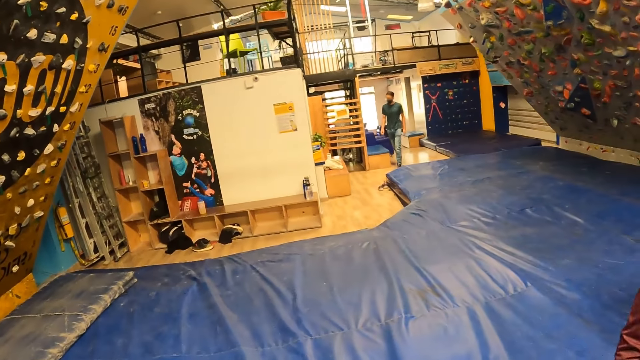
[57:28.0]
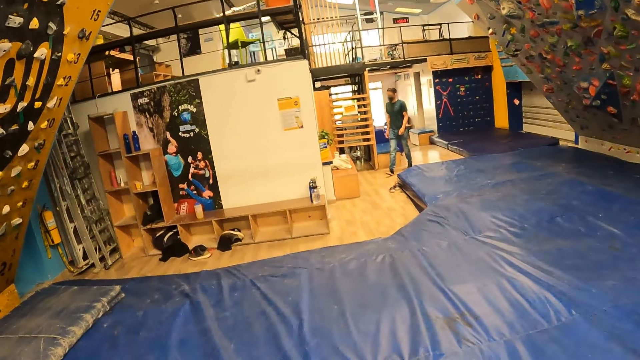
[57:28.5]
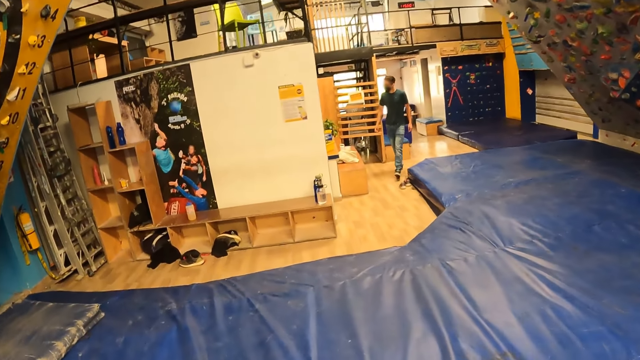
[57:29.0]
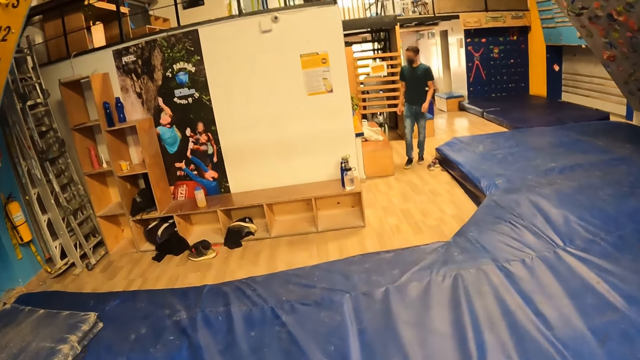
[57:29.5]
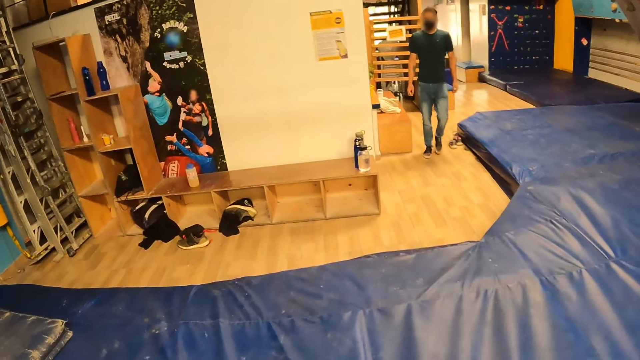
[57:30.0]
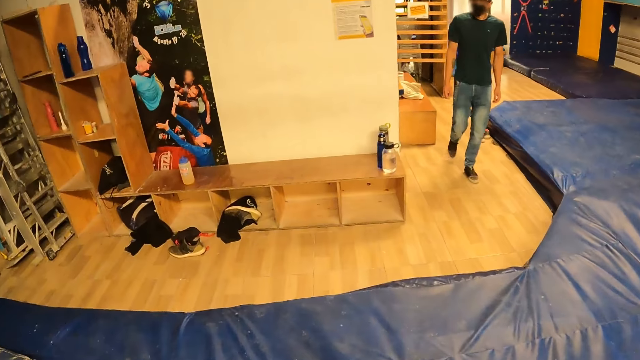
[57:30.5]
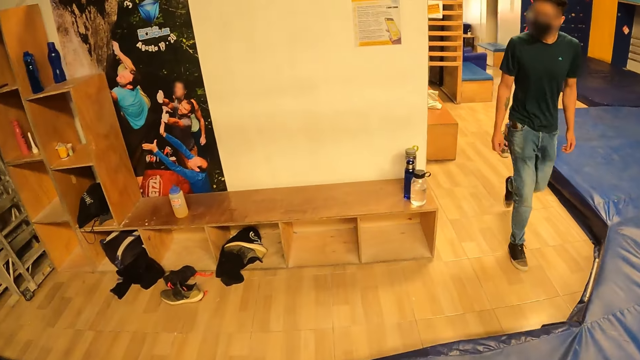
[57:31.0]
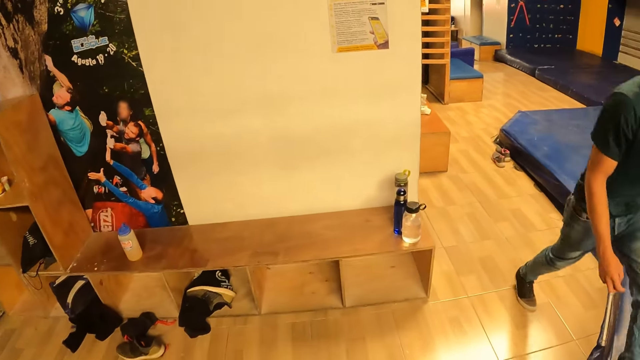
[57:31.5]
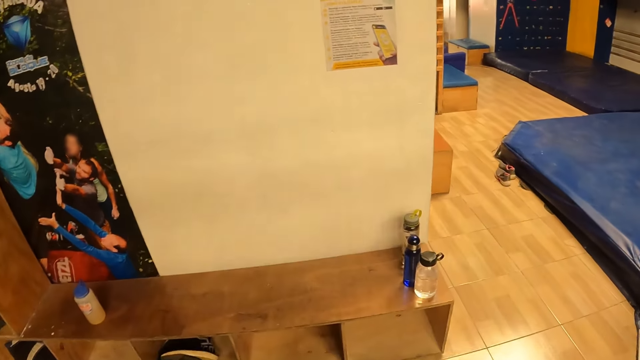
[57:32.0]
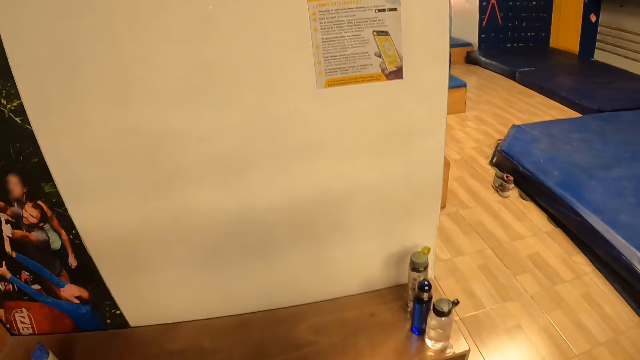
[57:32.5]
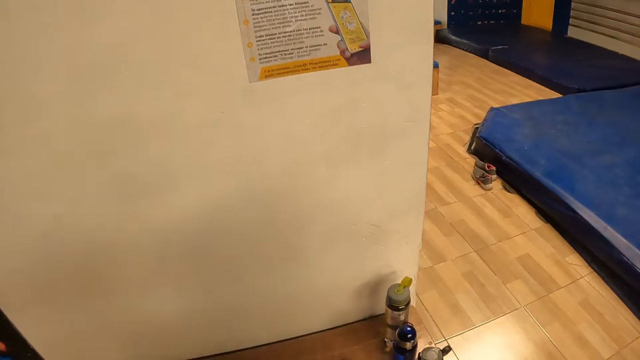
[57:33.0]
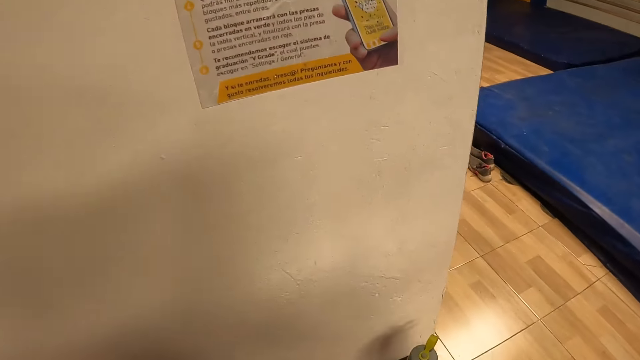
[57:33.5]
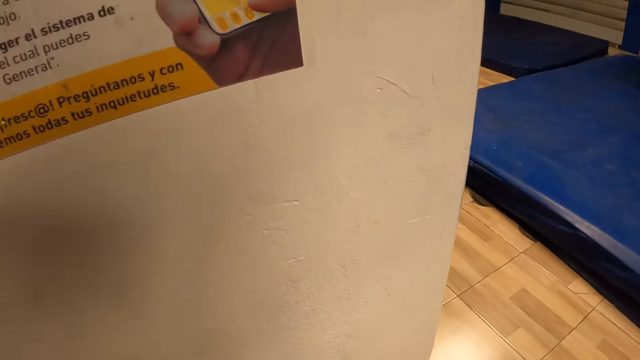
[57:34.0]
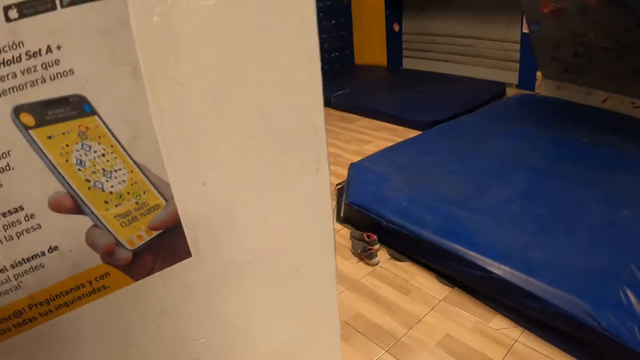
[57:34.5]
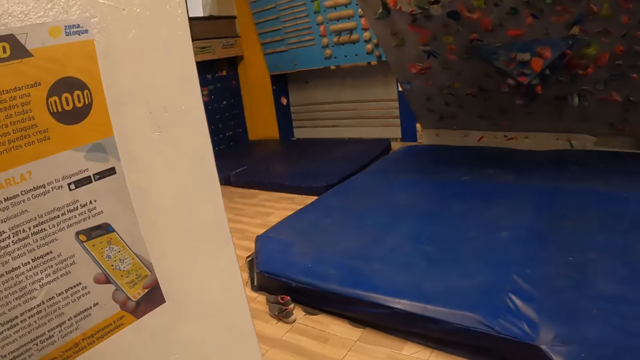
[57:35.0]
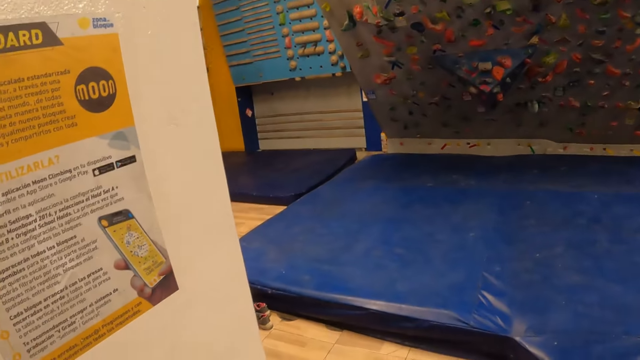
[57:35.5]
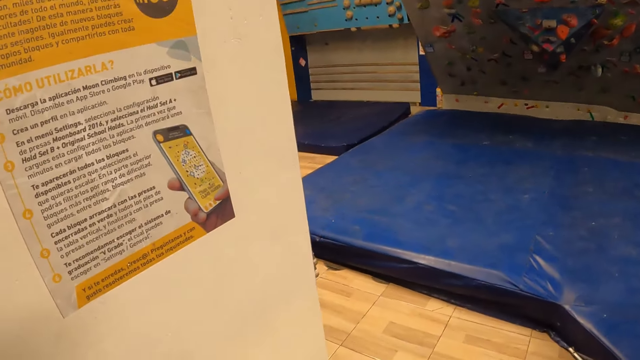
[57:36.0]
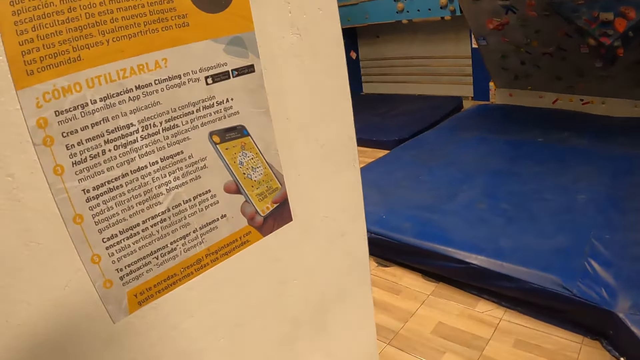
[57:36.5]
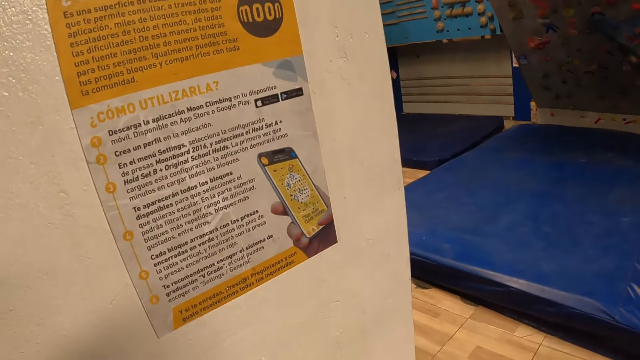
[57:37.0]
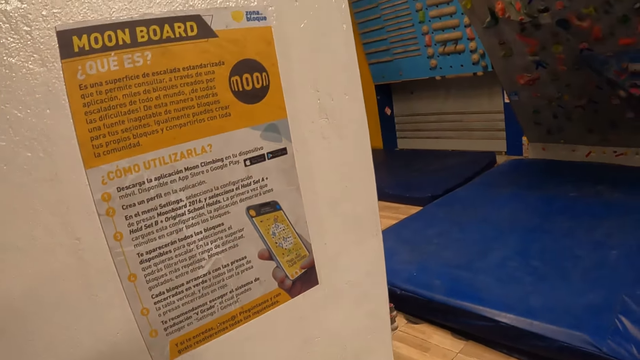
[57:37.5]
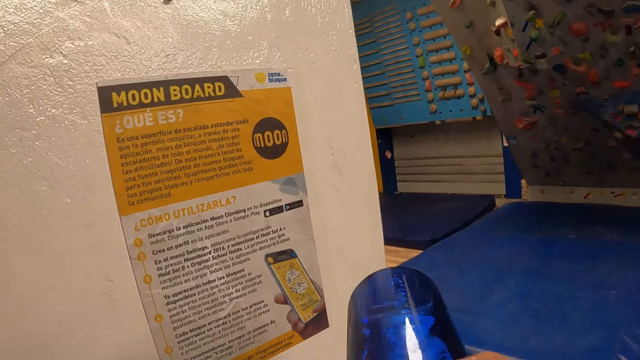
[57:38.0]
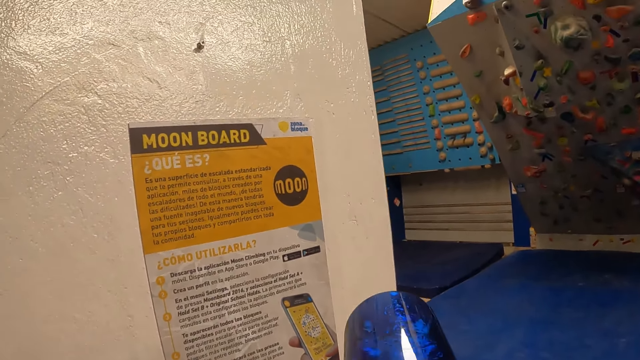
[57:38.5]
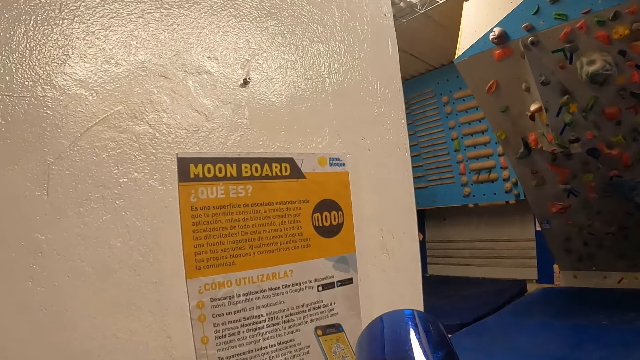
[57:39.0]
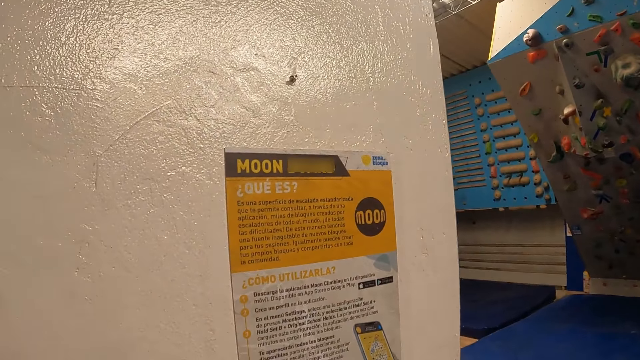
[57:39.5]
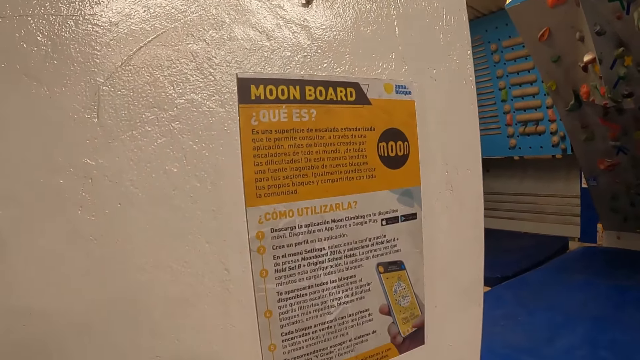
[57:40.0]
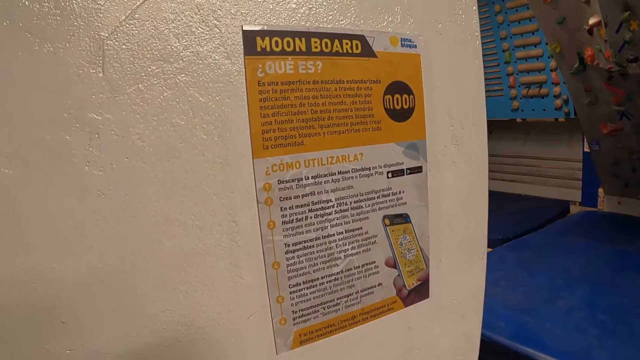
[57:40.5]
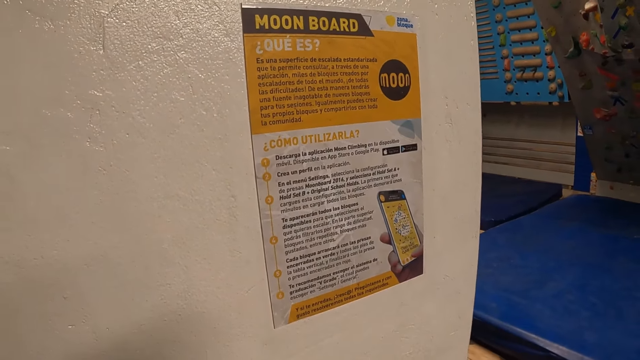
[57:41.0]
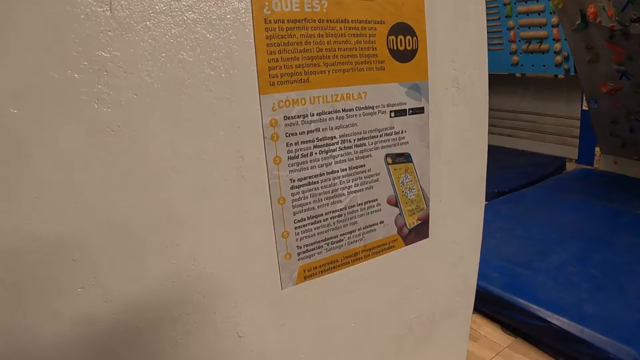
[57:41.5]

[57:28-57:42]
The camera wearer drinks water from a blue bottle.

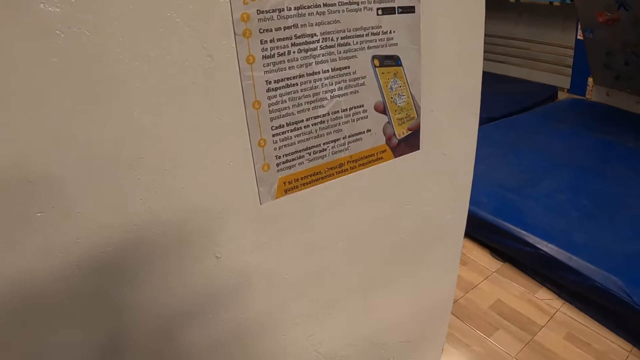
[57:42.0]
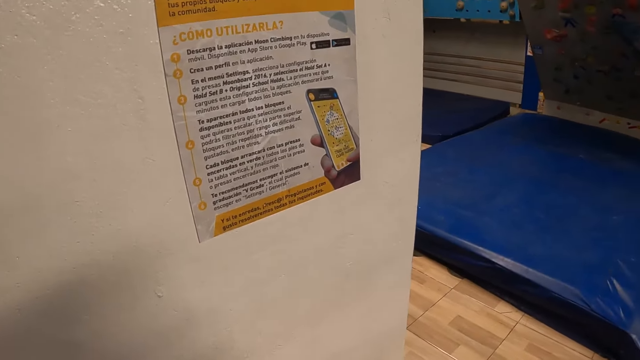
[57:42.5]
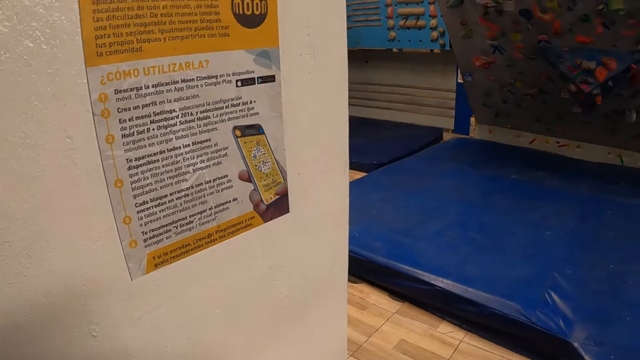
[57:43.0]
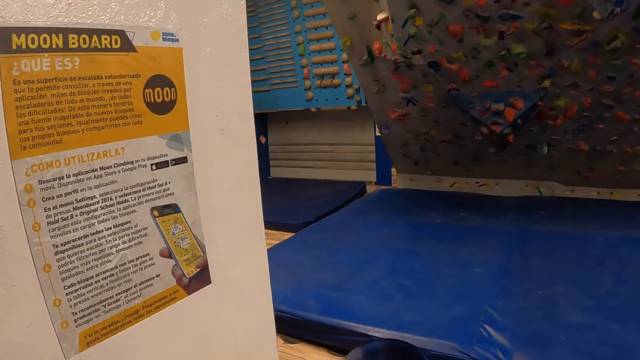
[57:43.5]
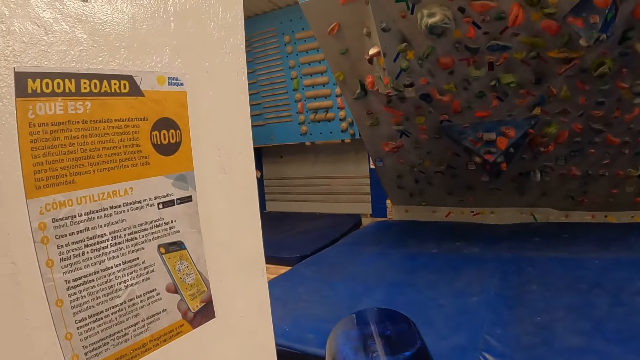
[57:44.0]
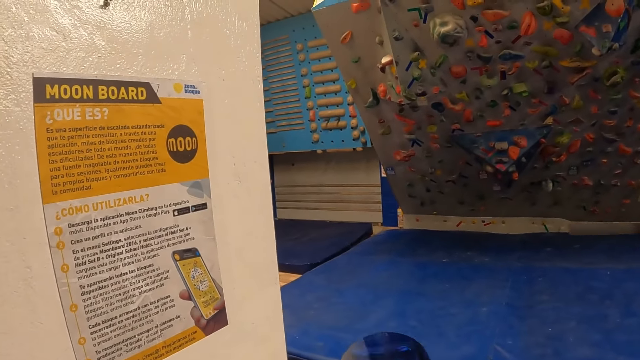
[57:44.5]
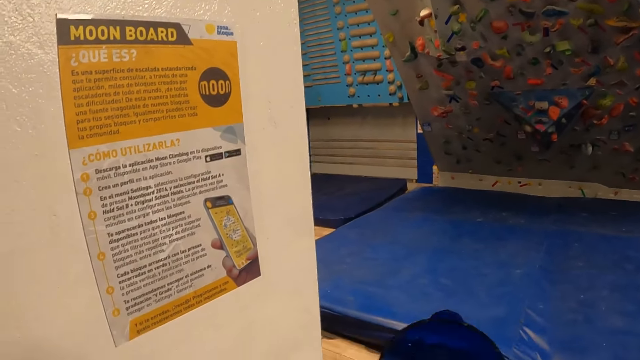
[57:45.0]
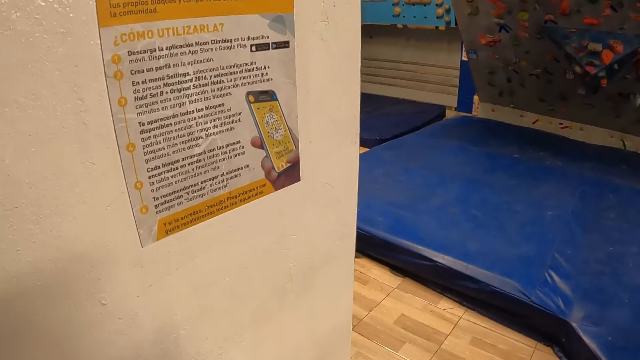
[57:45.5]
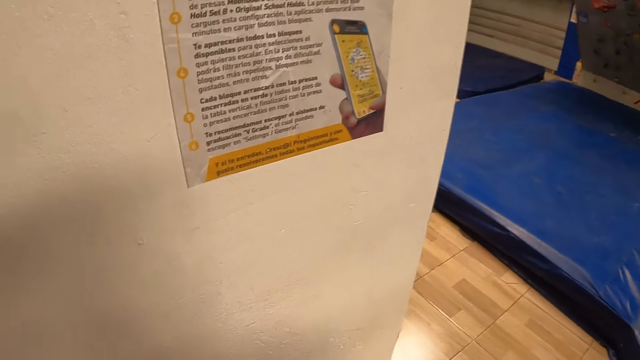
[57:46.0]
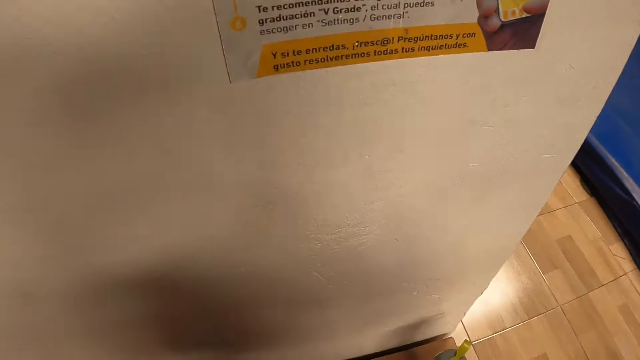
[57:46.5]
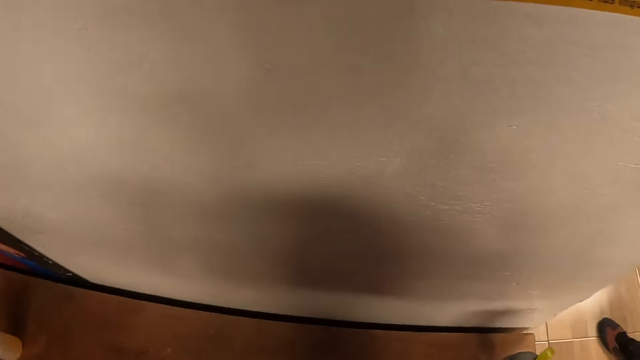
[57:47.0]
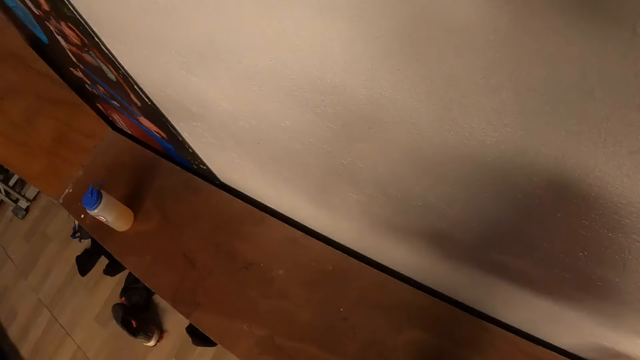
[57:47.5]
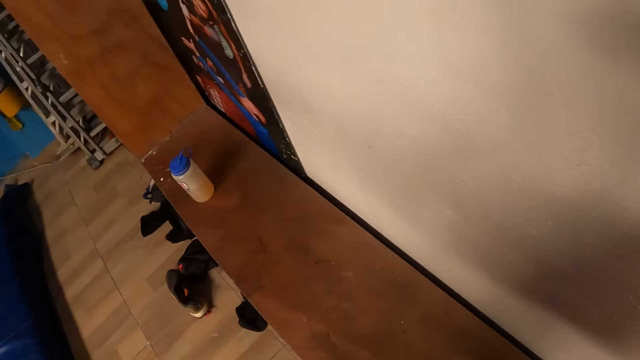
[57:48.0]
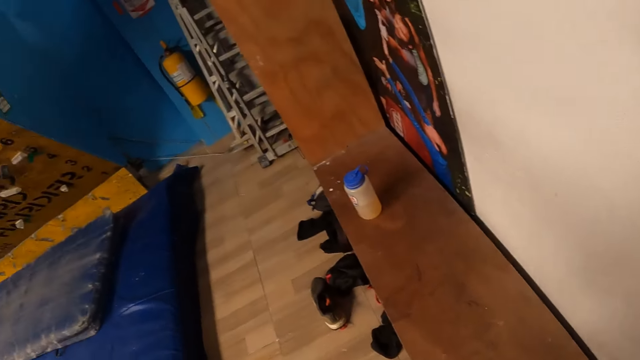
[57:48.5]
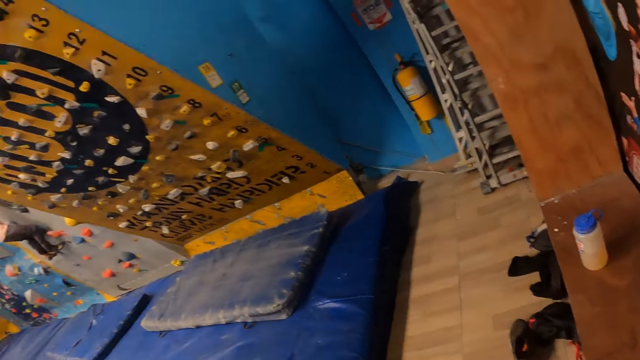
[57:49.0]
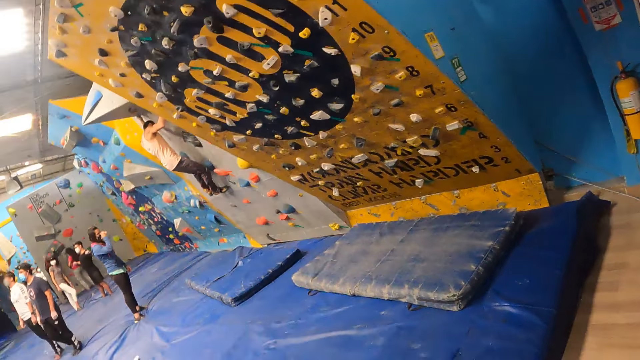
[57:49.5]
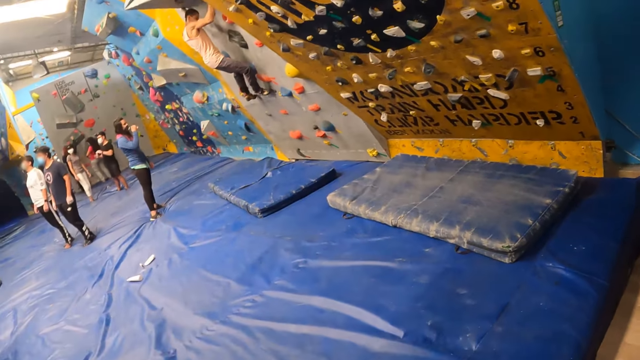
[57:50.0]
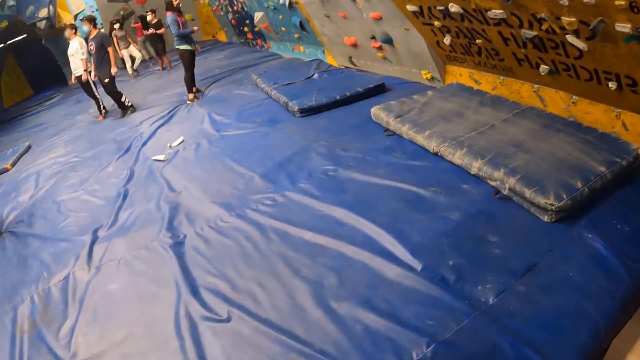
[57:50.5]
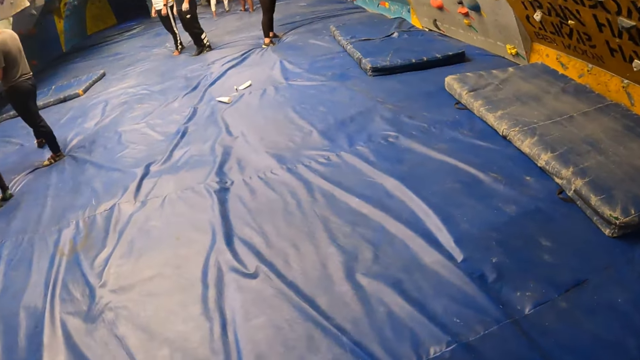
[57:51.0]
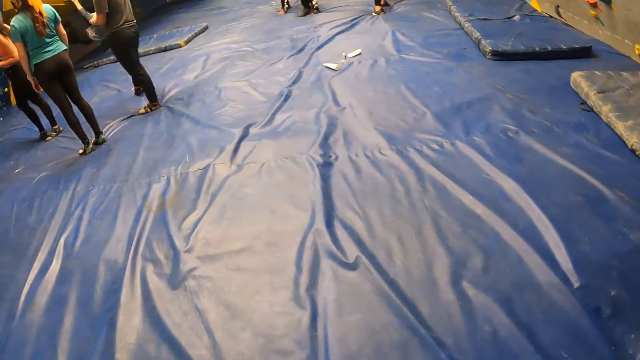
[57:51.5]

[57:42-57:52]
The camera wearer turns around. They walk around.
